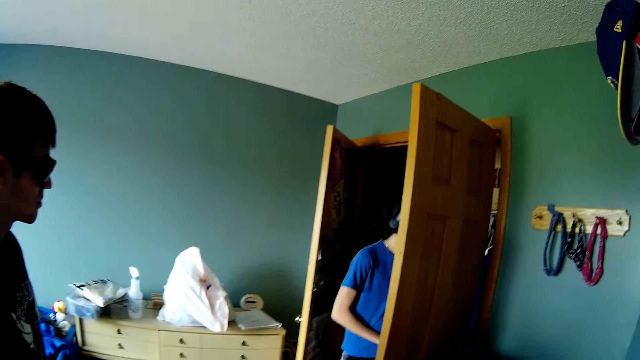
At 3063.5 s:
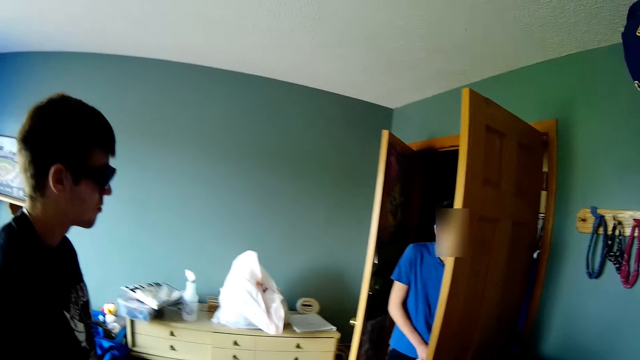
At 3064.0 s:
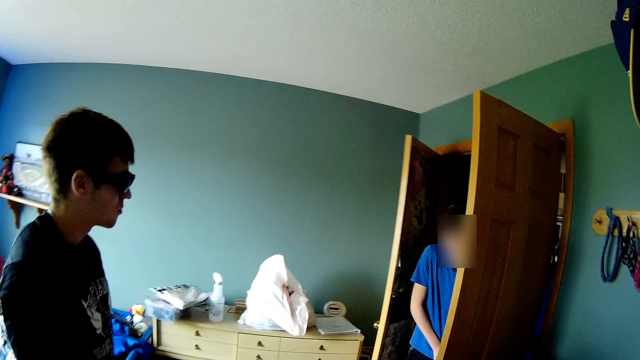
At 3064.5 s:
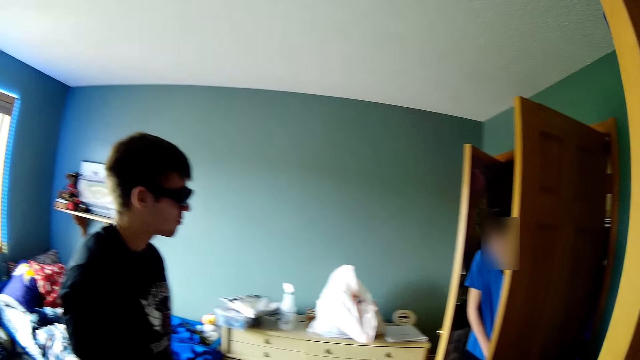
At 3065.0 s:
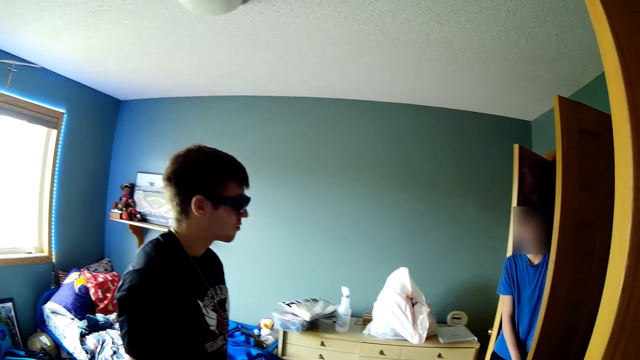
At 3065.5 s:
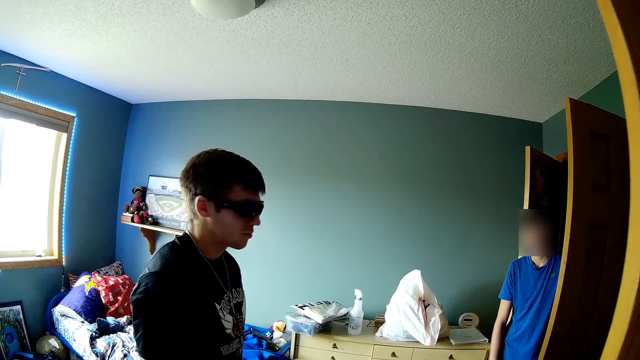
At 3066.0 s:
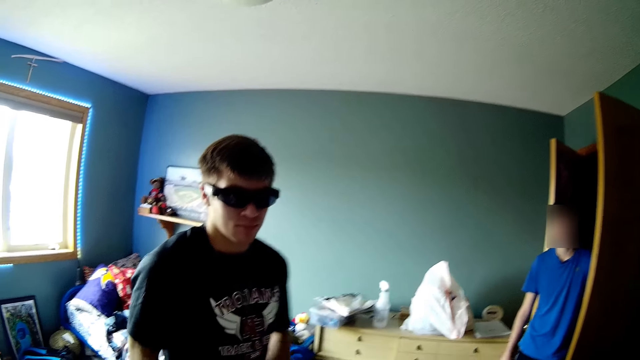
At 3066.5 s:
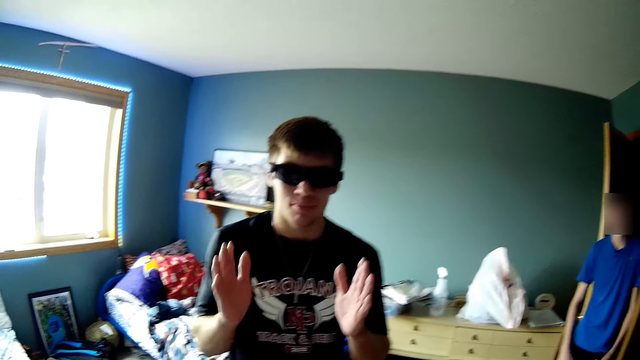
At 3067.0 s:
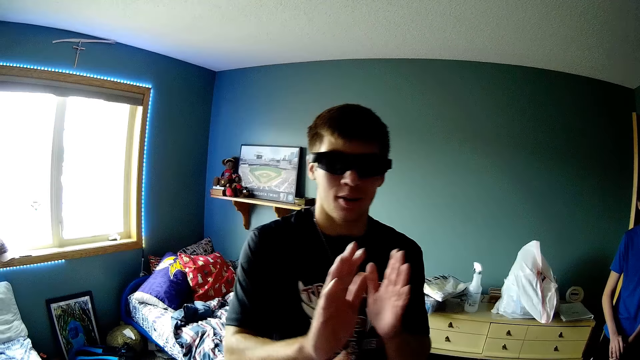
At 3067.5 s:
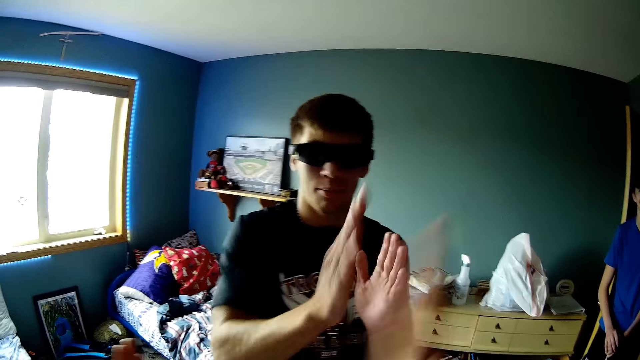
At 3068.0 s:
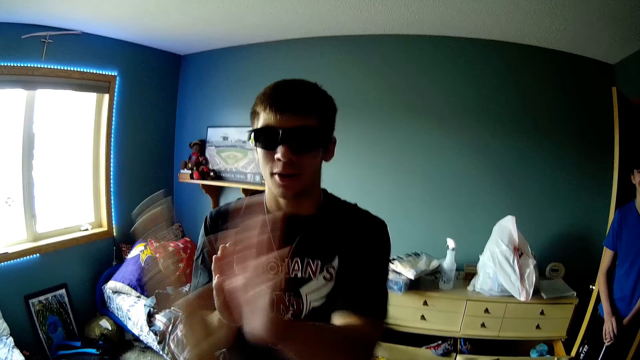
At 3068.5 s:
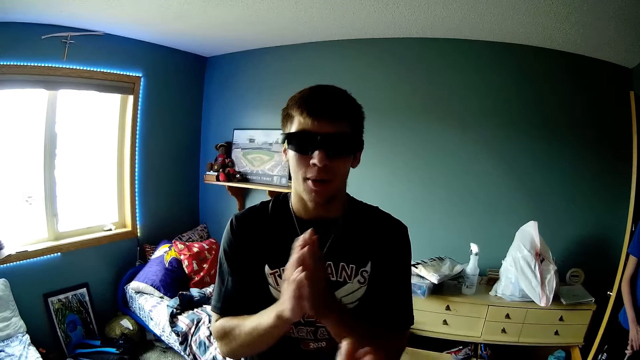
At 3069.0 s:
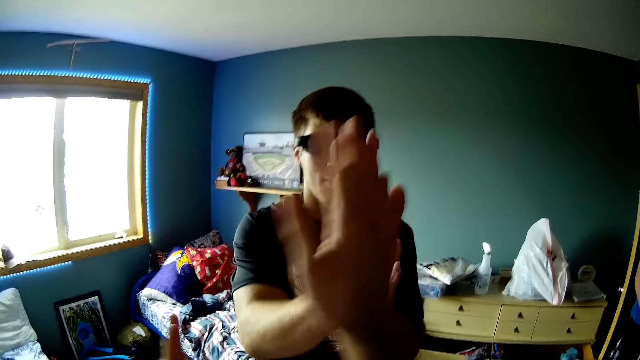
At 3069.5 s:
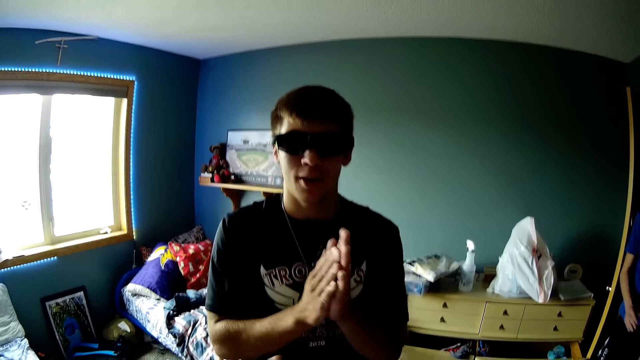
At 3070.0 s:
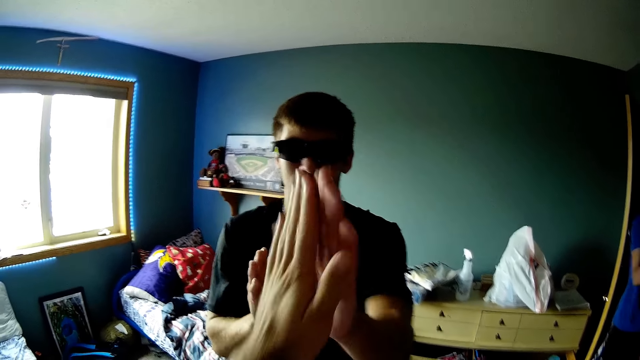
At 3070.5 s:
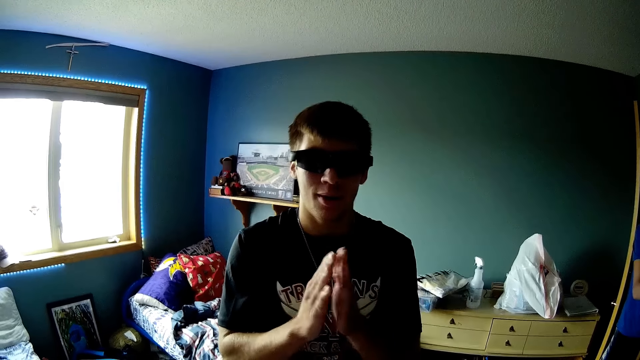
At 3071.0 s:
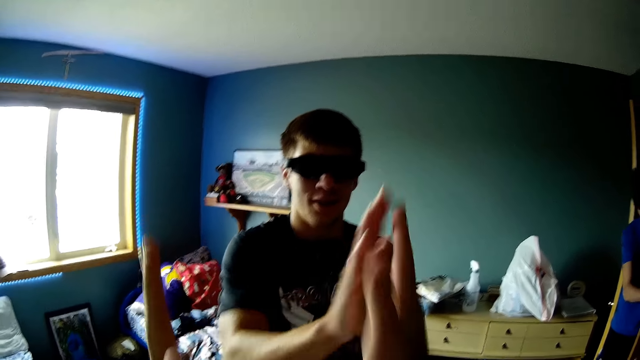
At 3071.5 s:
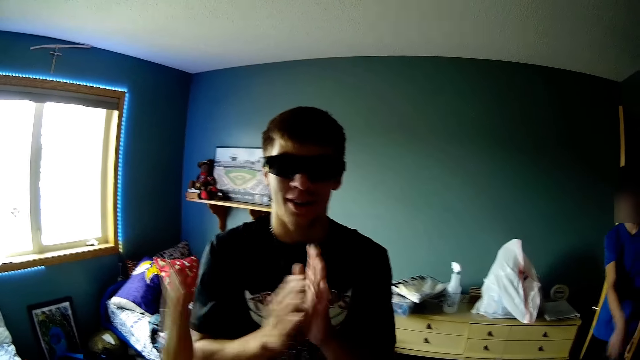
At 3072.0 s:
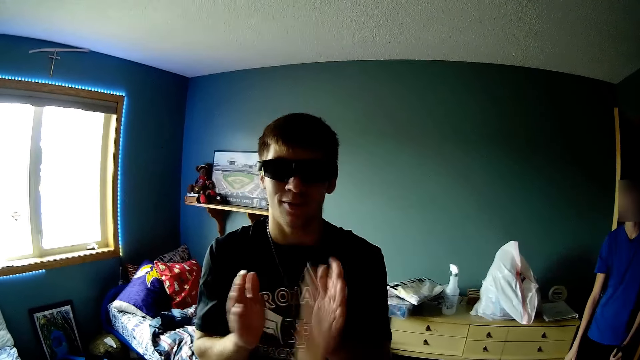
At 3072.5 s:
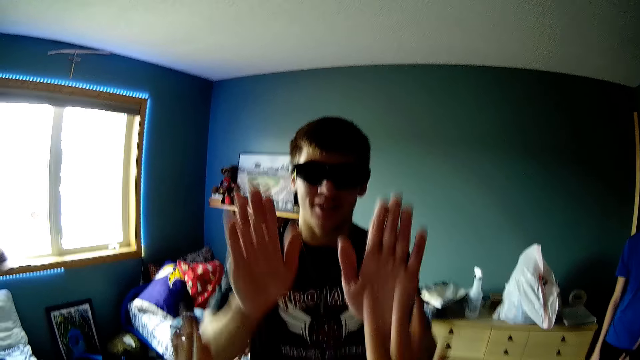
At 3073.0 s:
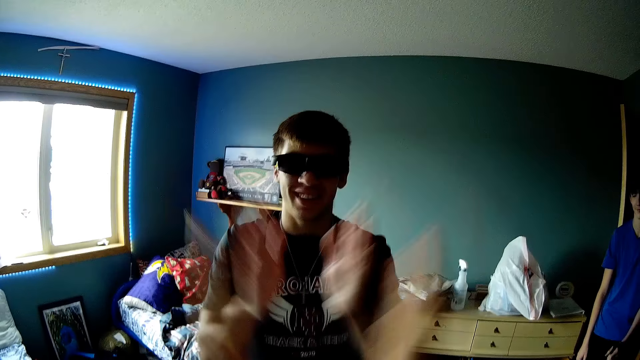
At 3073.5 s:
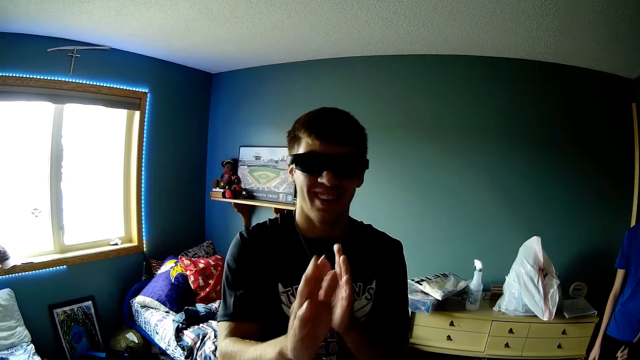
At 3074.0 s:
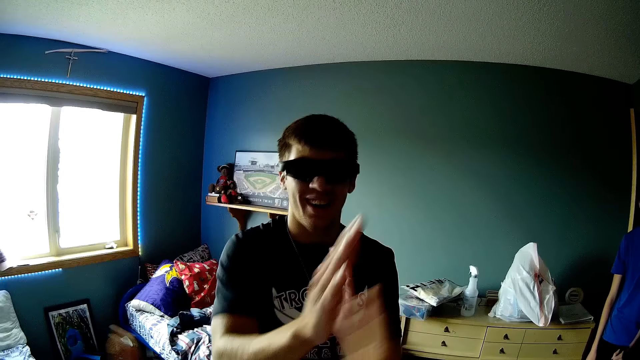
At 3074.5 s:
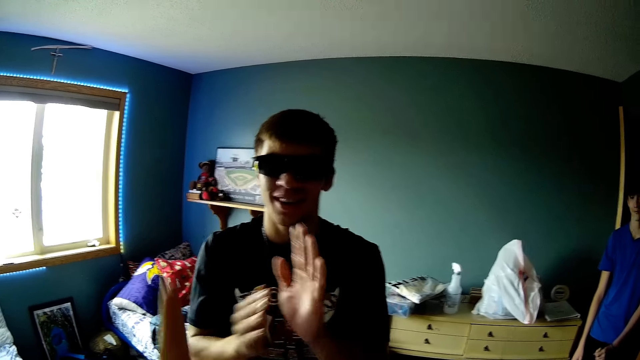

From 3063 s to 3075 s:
The camera wearer converses with two men. They play a game with a man. Another man claps hands.

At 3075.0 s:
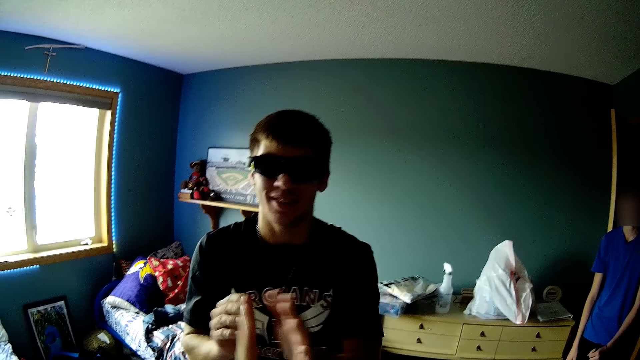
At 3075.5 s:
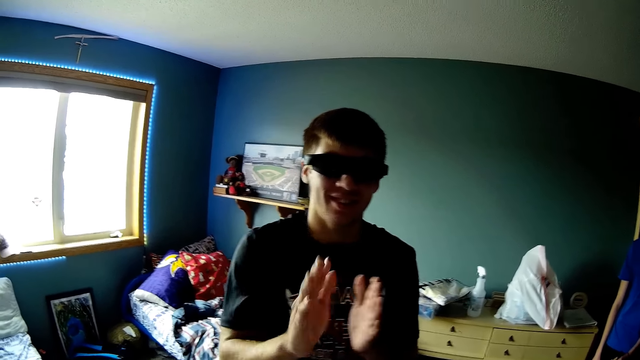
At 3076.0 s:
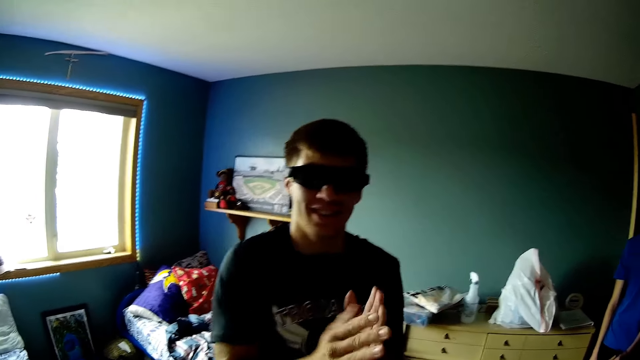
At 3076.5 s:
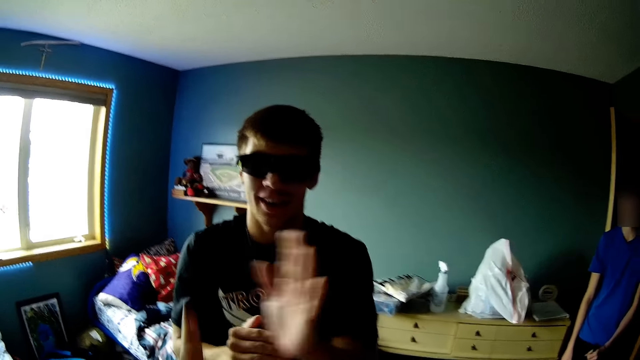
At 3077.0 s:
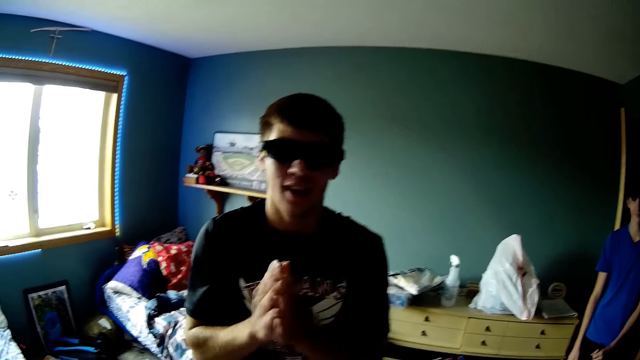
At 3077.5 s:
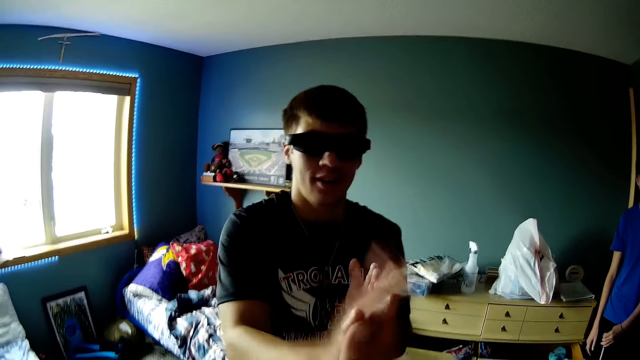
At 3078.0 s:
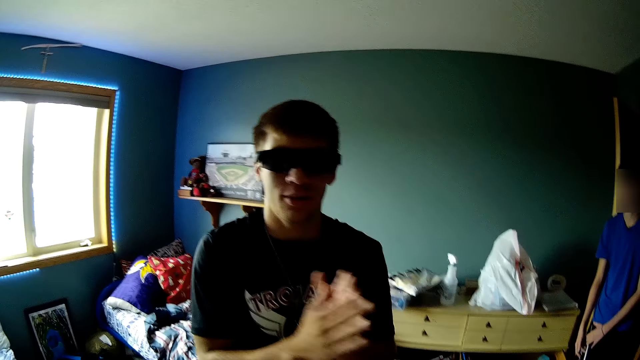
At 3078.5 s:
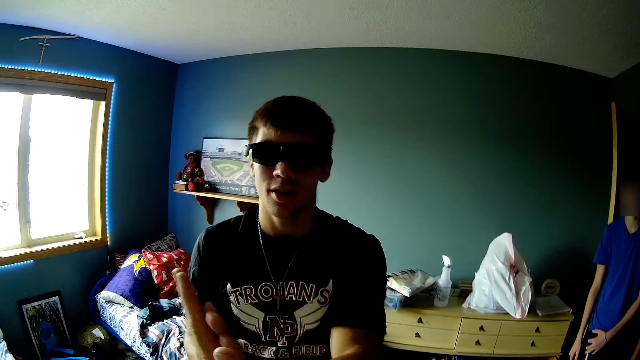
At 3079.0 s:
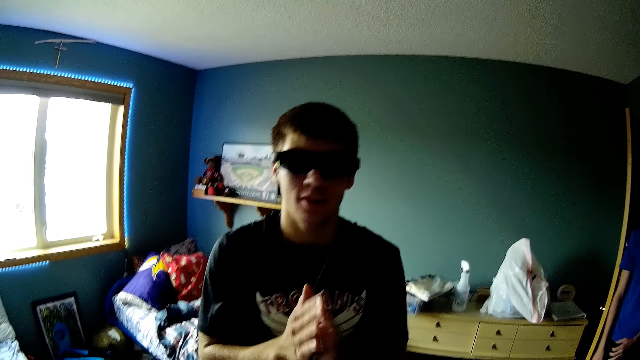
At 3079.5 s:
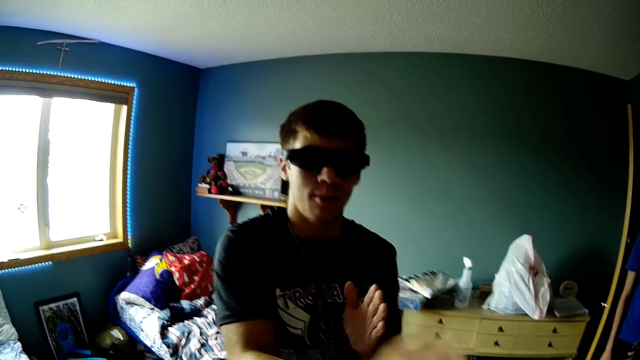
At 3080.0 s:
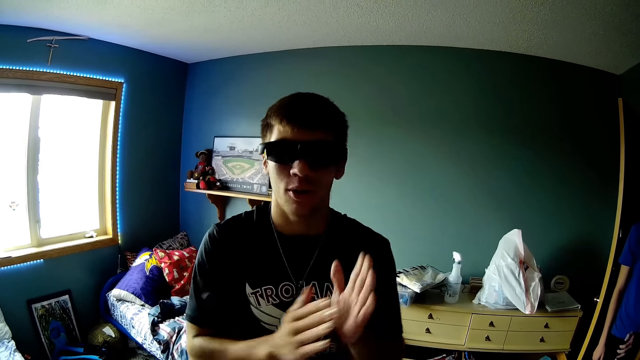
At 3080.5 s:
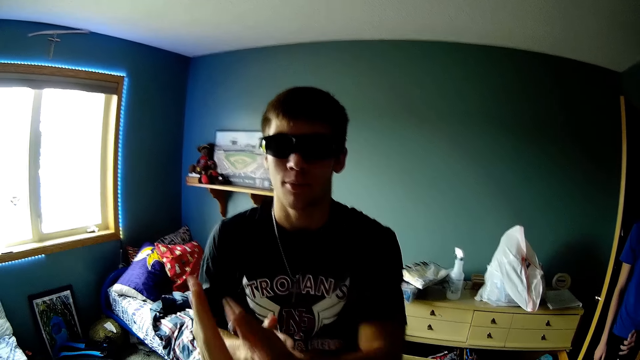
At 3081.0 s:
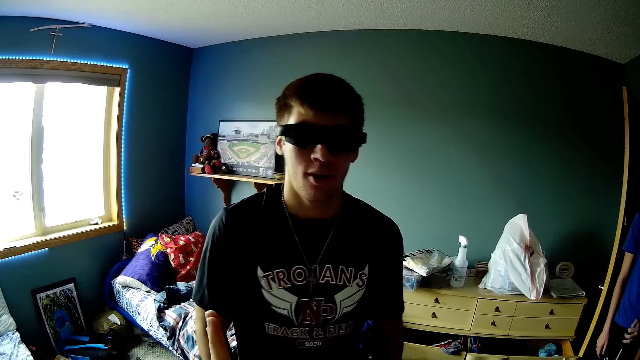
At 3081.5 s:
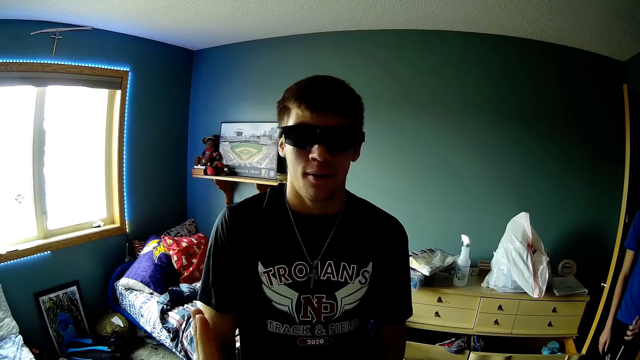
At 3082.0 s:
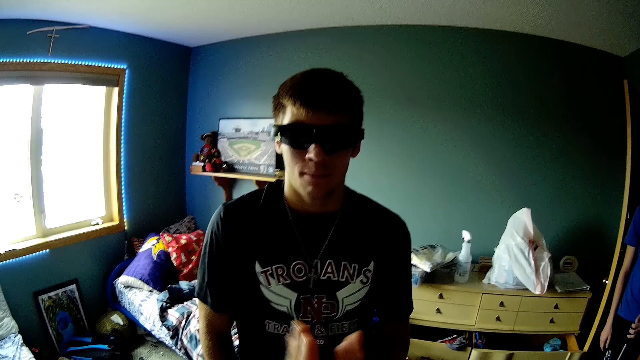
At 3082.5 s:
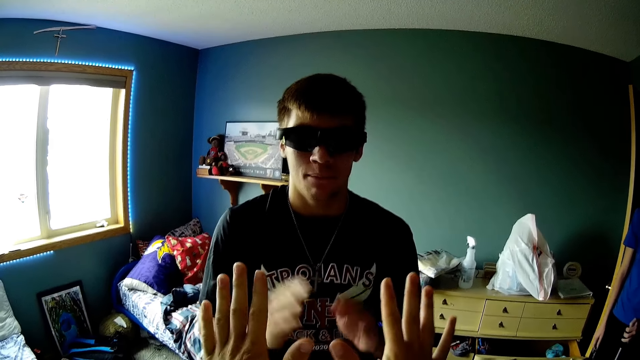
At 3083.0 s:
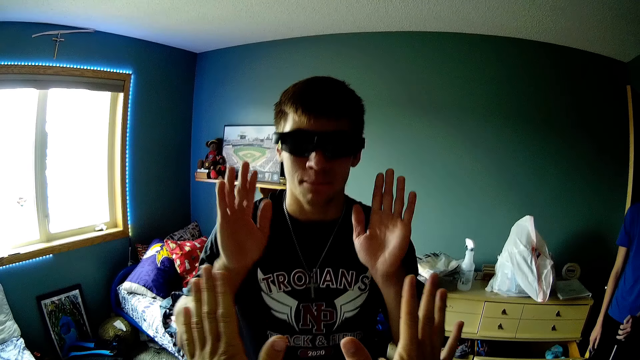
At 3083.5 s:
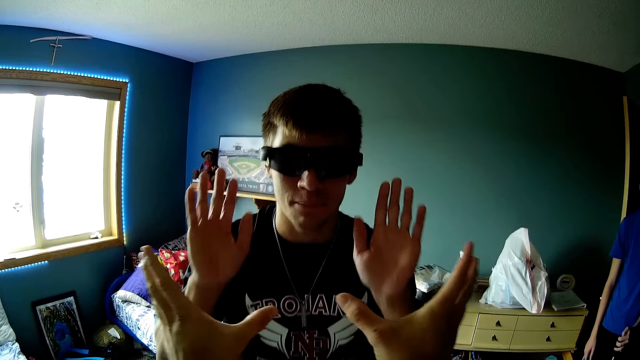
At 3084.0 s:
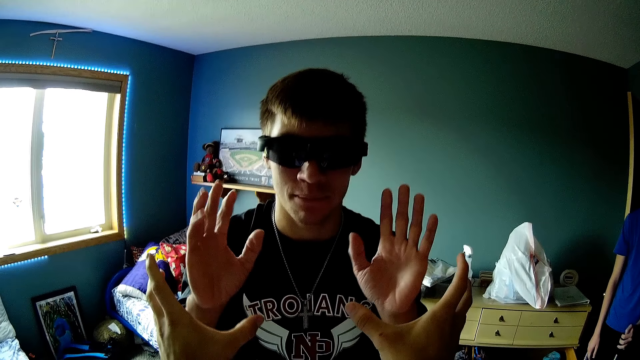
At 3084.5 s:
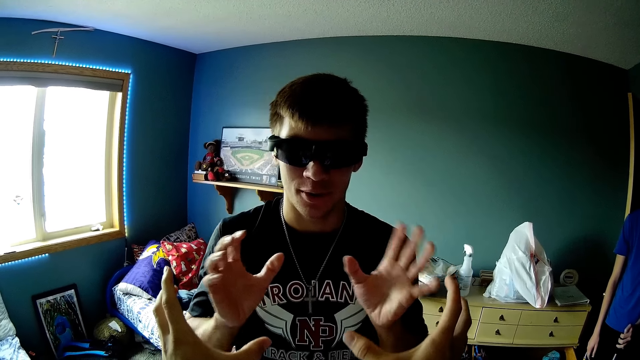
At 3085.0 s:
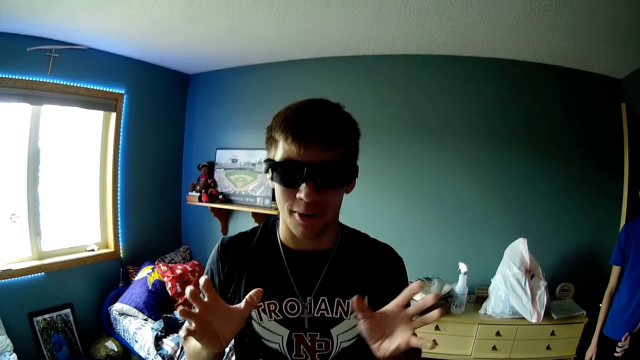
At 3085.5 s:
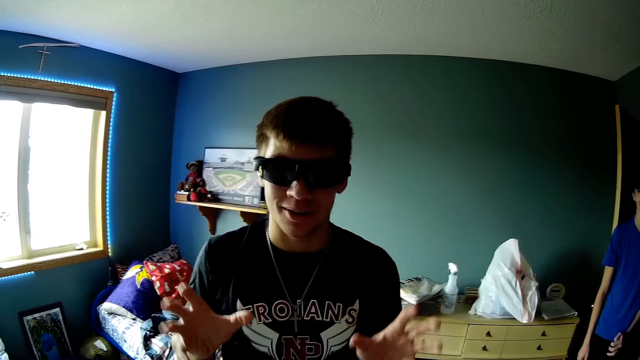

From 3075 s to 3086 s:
The camera wearer looks at a man. They stretch their hands.
